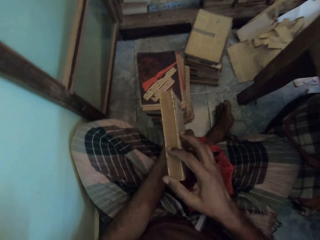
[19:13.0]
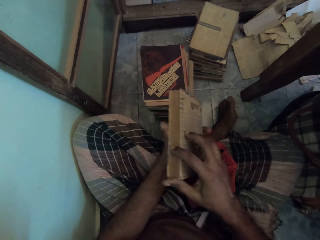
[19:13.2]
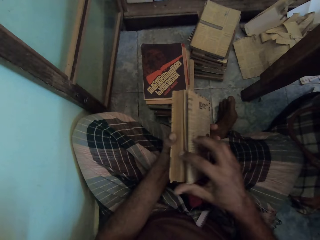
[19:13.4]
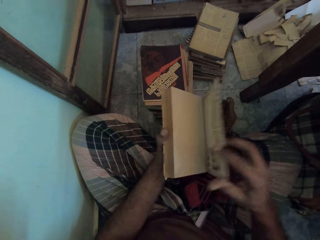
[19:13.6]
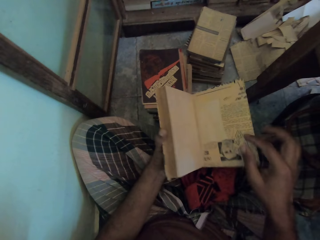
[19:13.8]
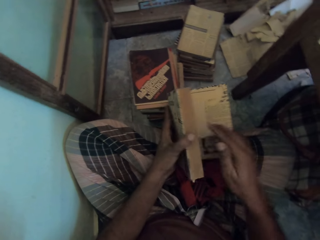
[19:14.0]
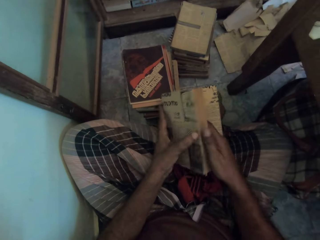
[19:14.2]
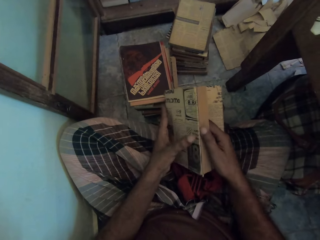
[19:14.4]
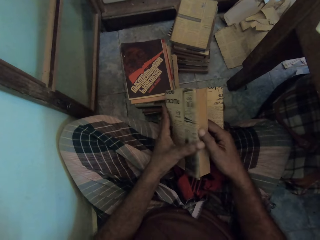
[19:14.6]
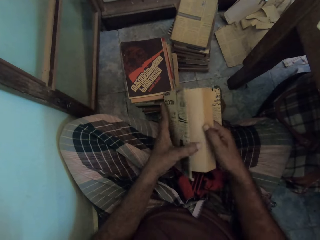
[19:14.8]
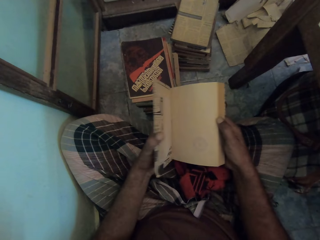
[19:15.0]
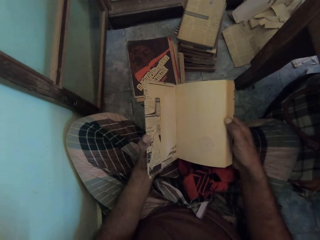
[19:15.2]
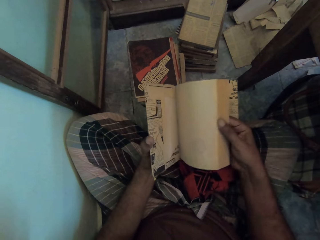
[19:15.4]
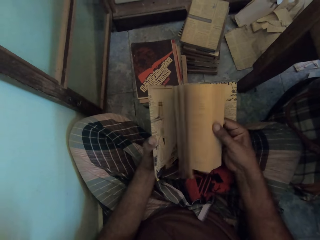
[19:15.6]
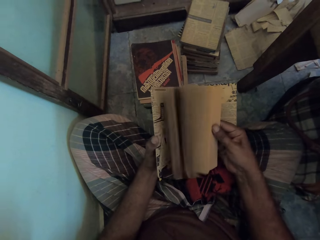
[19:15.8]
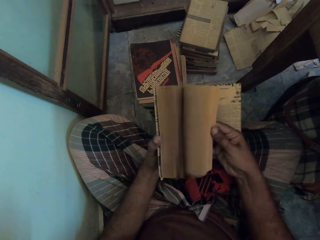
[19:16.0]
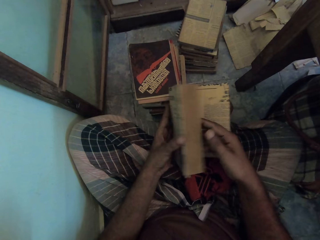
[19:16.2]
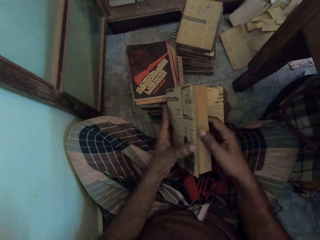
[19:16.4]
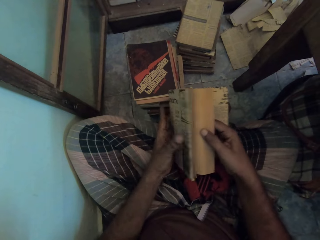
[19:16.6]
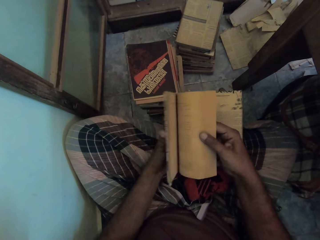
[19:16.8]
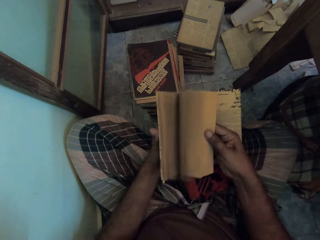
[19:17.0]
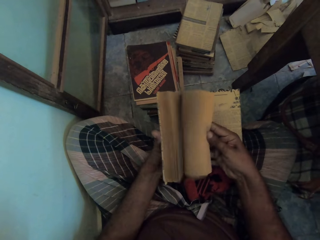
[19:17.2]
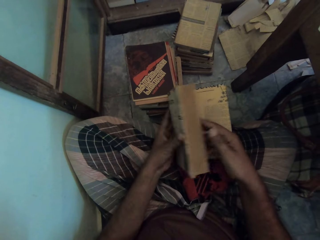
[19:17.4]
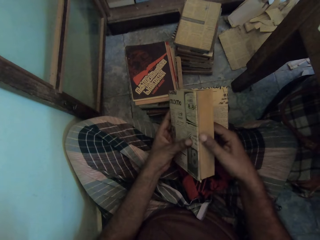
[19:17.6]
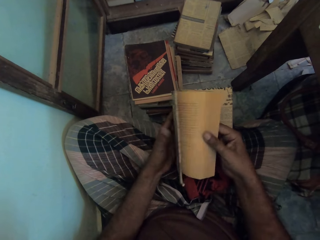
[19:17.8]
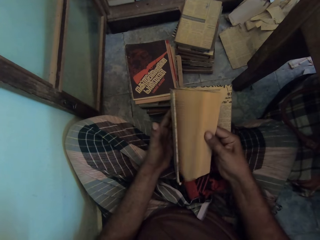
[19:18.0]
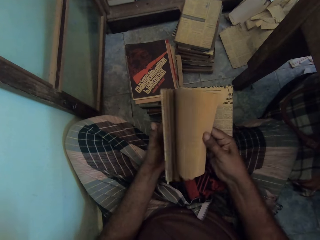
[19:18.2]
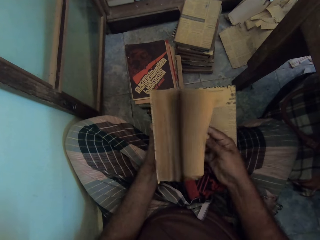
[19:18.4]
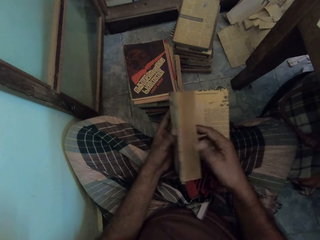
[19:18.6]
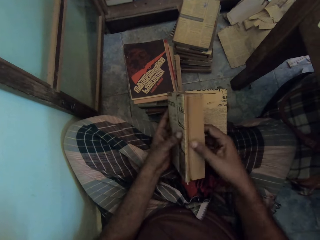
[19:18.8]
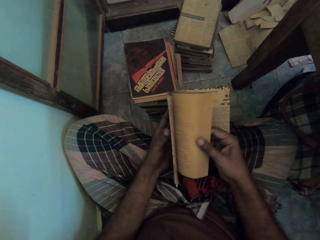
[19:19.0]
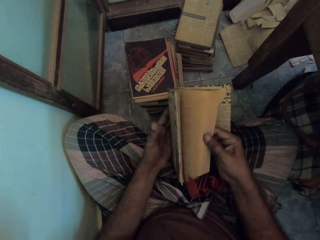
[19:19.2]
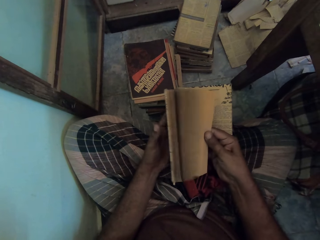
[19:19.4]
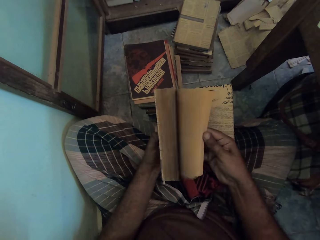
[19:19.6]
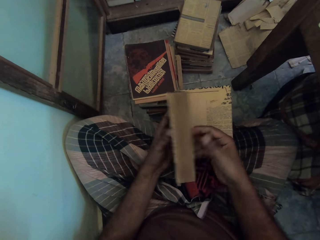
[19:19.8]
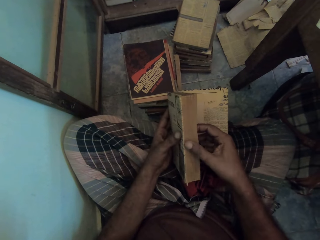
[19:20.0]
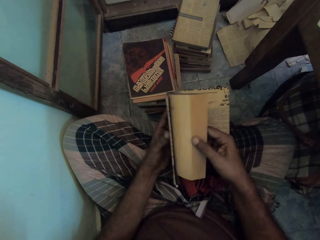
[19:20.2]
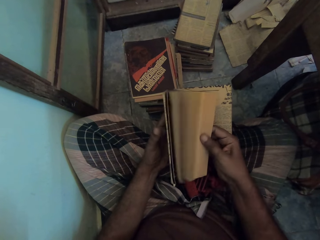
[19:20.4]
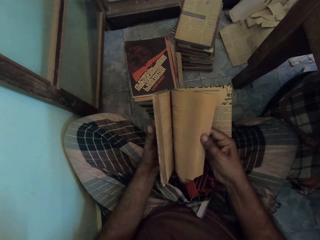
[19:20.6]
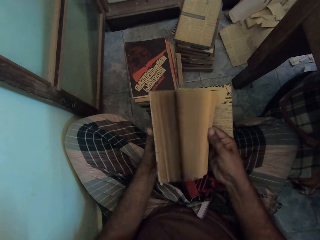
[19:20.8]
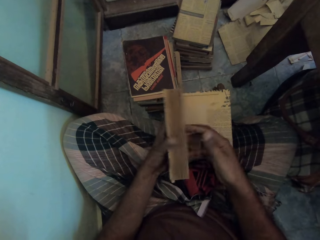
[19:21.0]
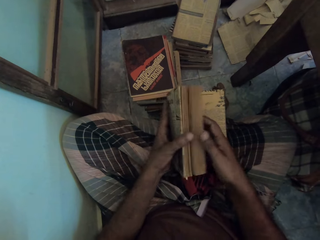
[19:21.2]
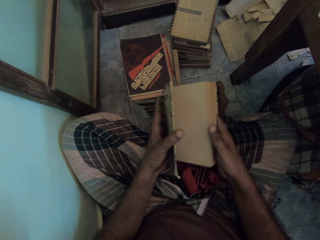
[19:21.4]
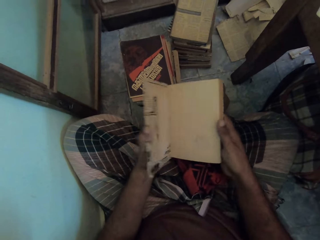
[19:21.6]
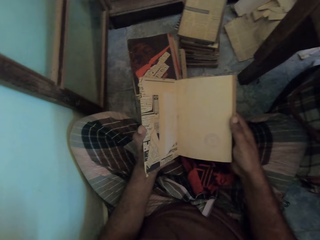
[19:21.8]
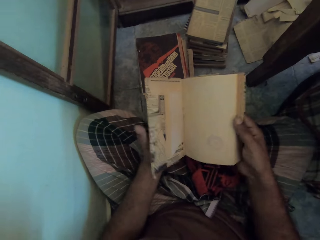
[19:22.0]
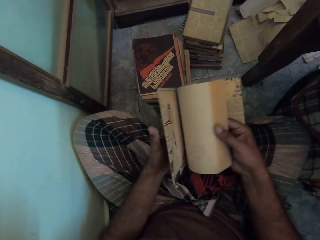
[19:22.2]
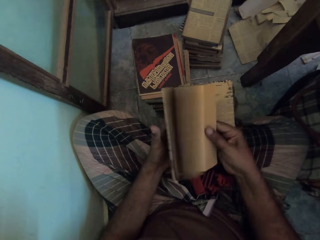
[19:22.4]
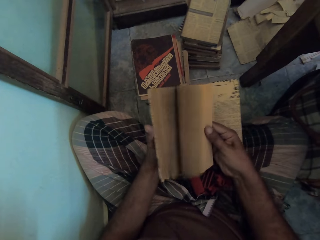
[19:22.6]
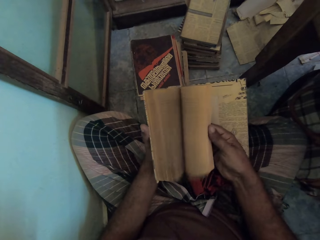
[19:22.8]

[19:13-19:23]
The camera wearer opens the book with his right hand. He flaps the book with his right hand.

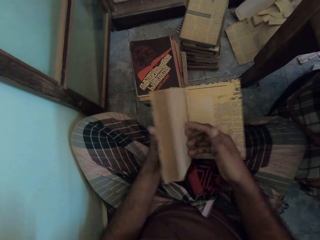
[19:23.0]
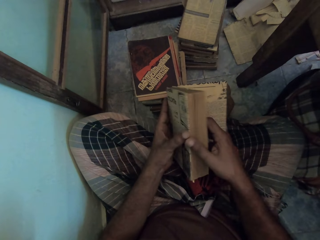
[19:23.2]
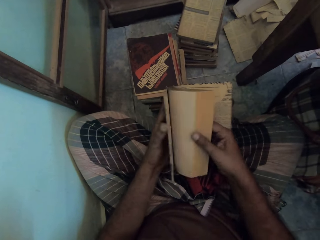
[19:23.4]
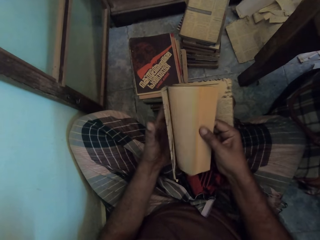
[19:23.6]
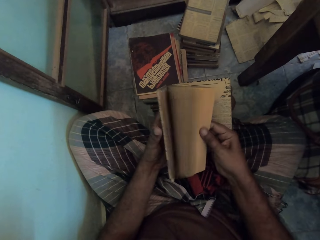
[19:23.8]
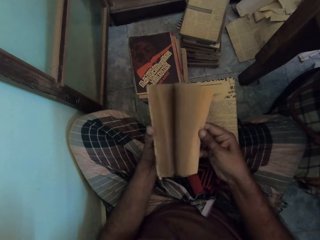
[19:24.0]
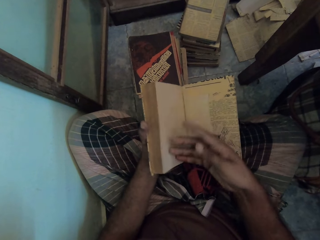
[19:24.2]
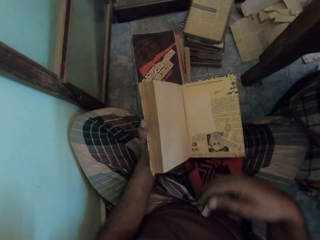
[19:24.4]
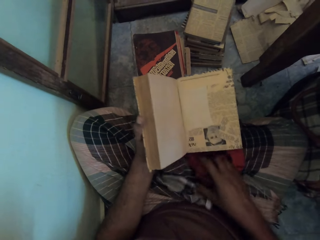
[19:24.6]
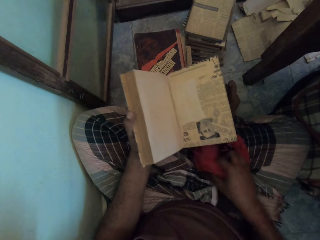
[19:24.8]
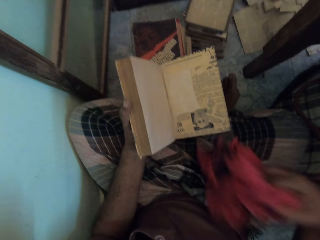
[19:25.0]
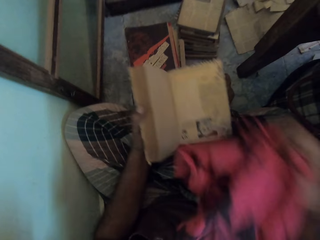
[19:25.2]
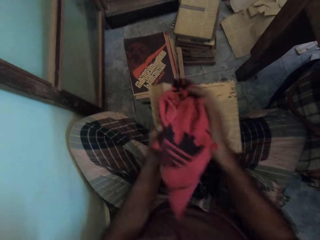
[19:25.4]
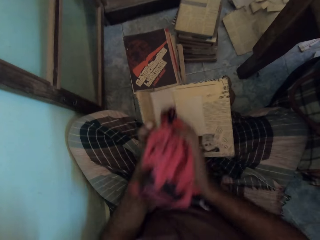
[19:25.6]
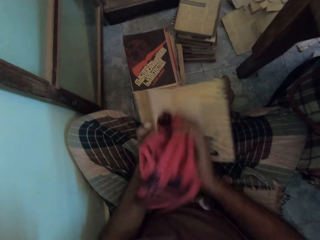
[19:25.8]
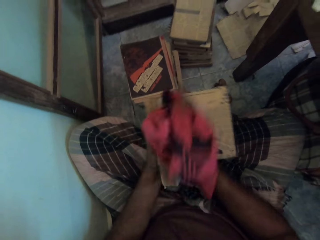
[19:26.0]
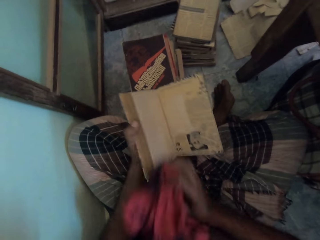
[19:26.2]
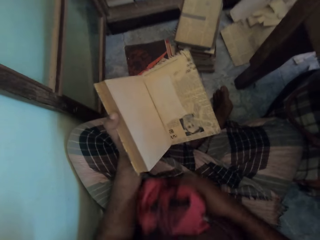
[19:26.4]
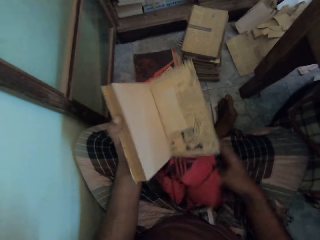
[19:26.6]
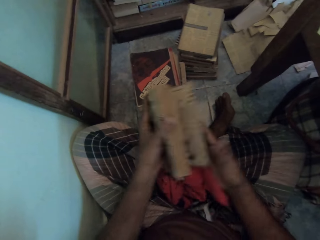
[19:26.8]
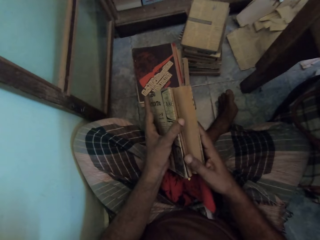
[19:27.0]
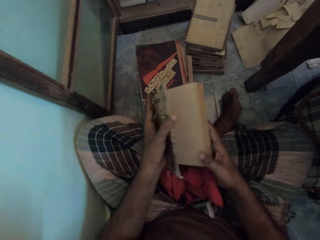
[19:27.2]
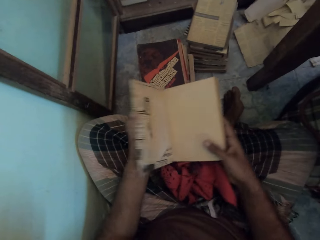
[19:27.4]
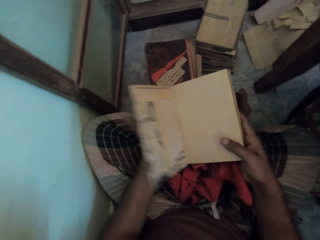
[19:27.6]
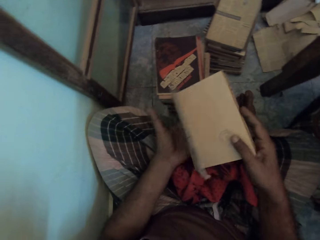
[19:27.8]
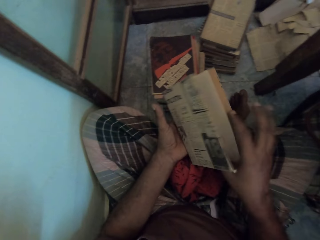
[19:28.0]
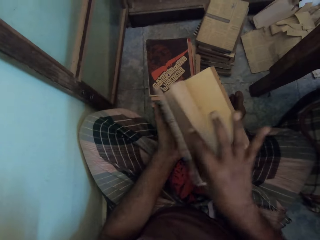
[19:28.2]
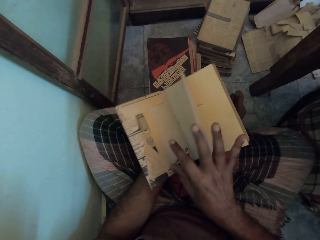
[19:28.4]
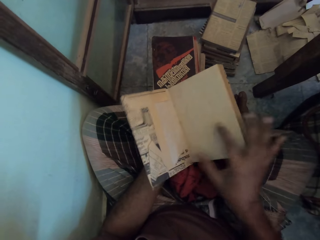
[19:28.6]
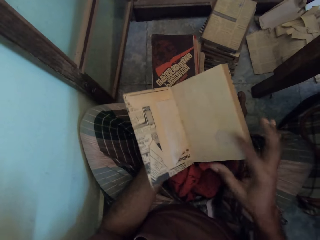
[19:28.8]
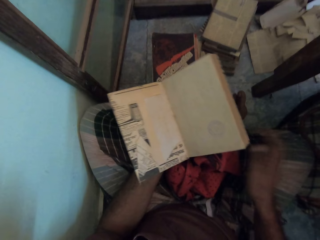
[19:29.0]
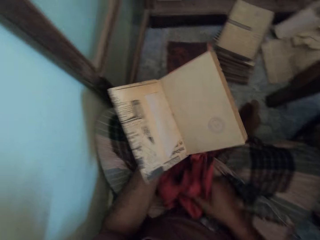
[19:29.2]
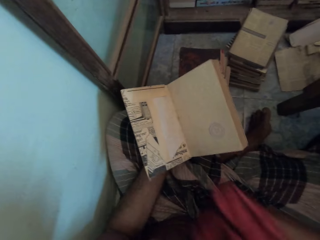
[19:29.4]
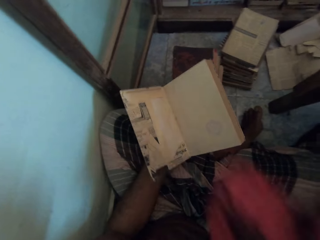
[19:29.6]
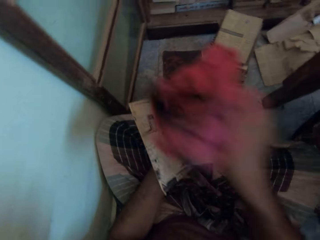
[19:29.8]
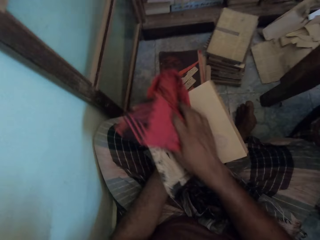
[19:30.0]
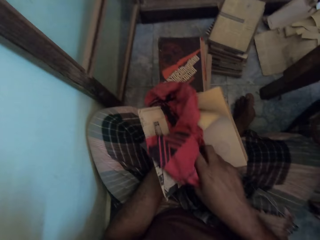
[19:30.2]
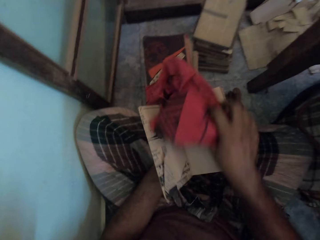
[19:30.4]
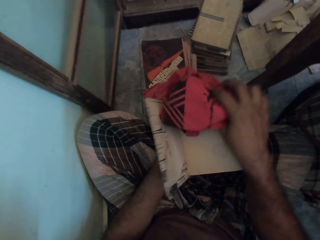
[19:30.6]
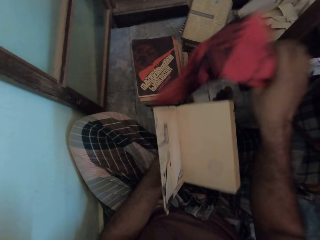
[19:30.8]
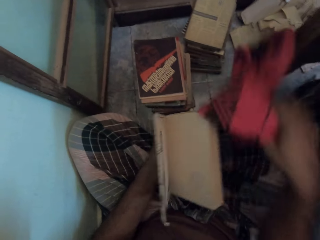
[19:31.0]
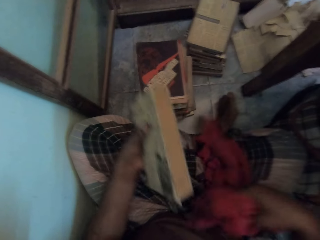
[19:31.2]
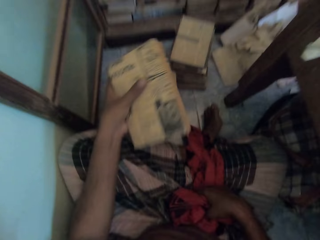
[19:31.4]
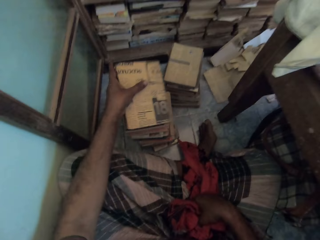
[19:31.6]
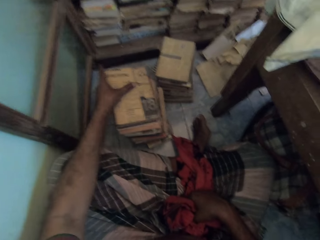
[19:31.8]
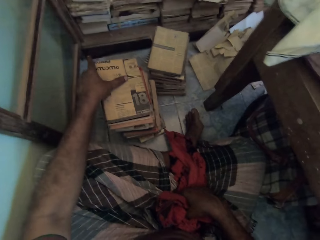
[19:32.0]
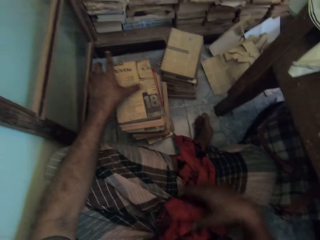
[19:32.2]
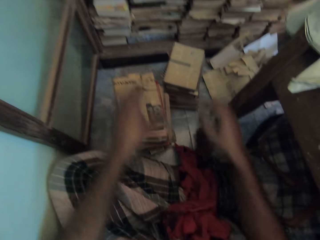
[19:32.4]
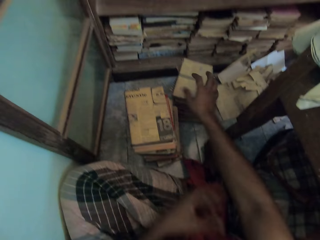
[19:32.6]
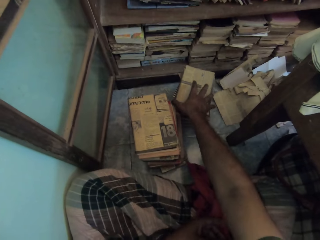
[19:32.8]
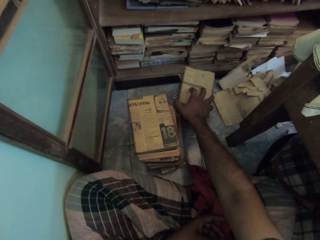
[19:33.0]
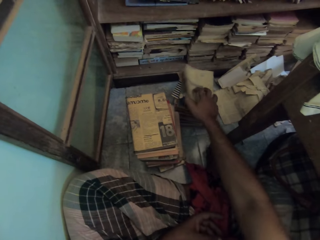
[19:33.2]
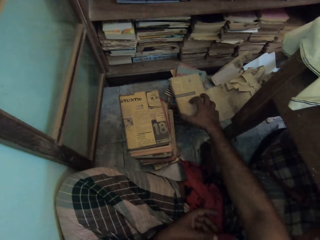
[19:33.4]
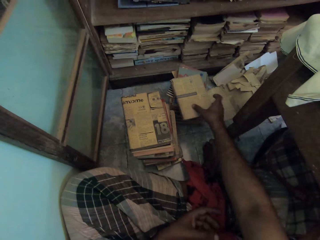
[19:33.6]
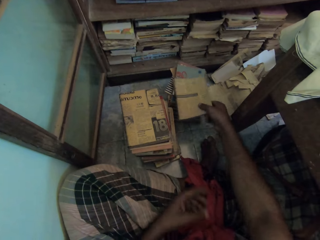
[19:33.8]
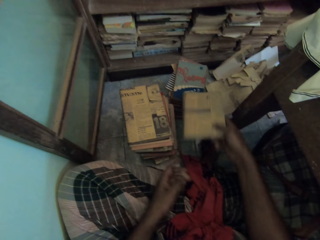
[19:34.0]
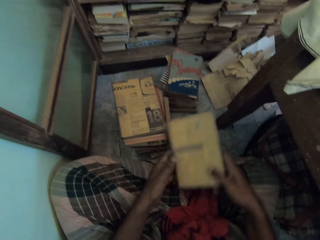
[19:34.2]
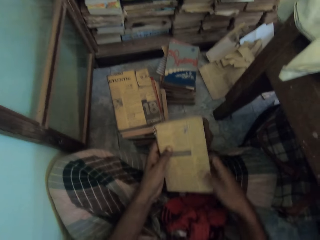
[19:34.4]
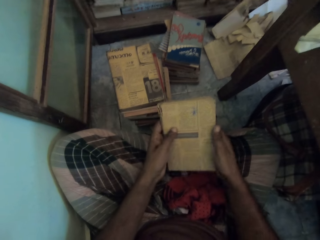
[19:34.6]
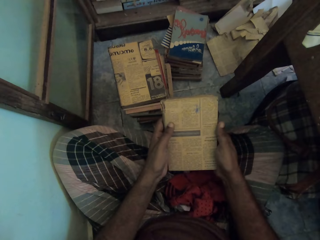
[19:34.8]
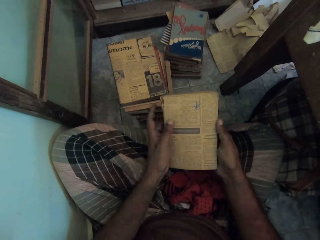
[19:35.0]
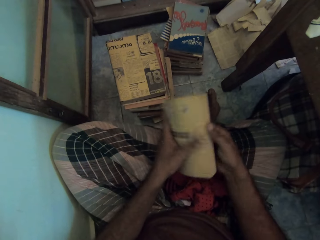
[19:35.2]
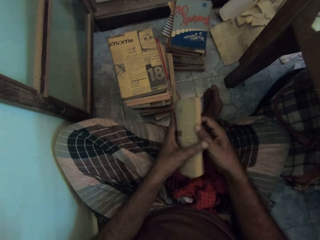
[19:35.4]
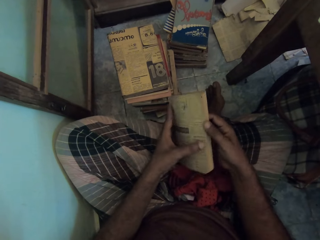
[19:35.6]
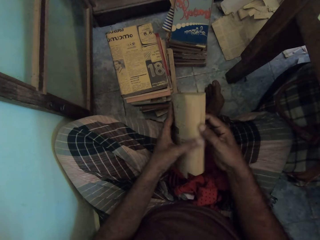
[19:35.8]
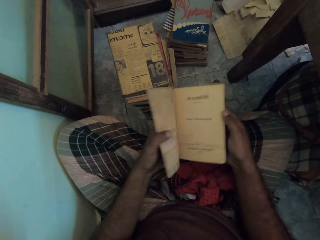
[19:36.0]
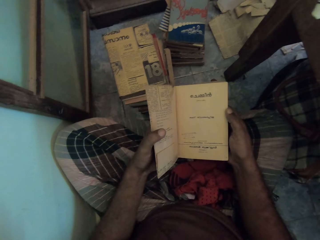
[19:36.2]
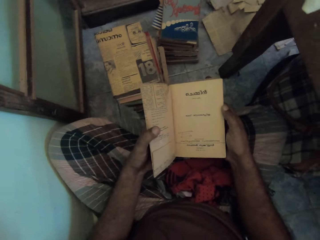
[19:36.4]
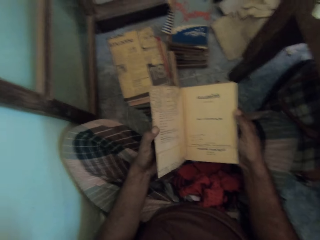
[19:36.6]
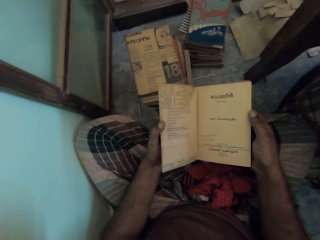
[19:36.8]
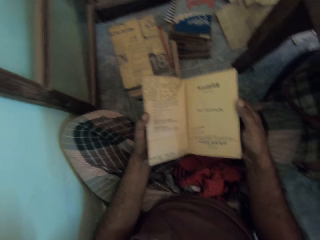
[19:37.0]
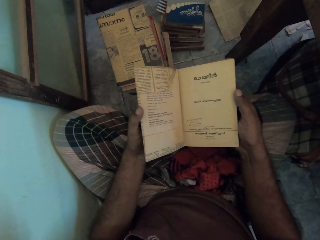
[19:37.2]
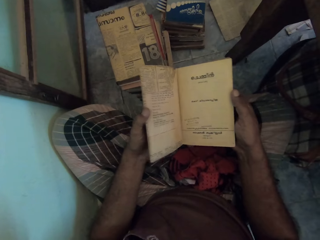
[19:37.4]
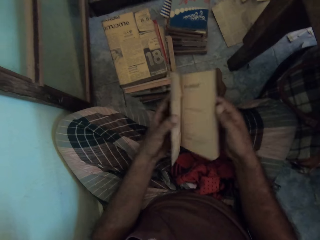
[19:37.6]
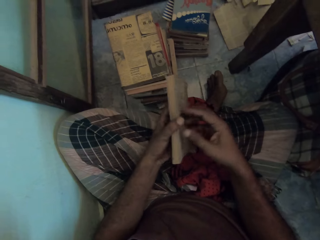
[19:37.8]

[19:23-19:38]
The camera wearer picks the towel or piece of cloth with his right hand. He wipes the book with the towel with his right hand. He opens the book with his right hand. He picks the towel with his right hand. He wipes the book with the towel with his right hand. He puts the piece of cloth on the floor. He closes the book with his left hand. He puts down the book on the floor with his left hand. He picks the book from the floor with his right hand. He holds the book with both hands. He opens the book with his left hand.
